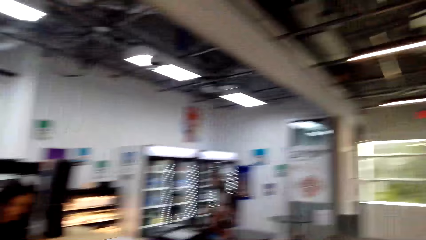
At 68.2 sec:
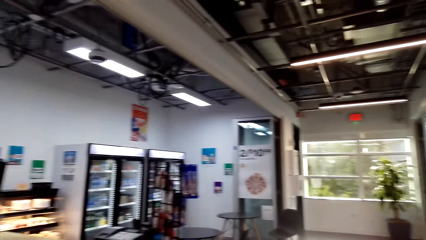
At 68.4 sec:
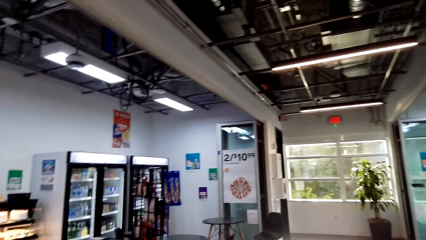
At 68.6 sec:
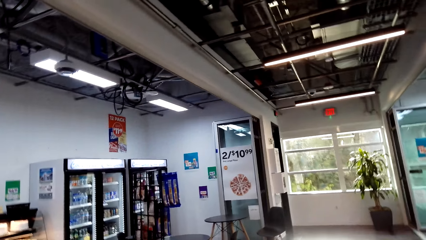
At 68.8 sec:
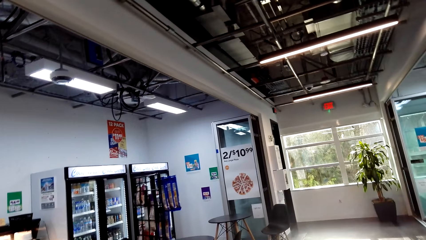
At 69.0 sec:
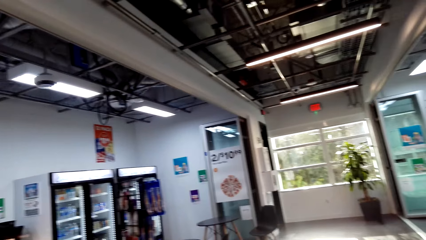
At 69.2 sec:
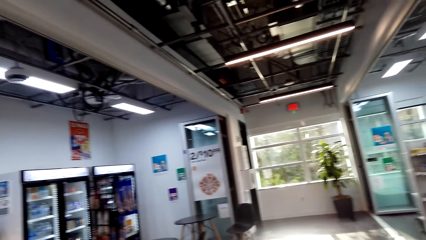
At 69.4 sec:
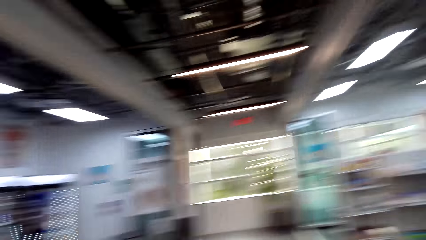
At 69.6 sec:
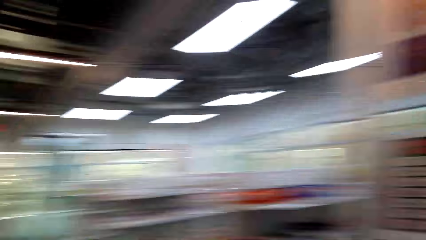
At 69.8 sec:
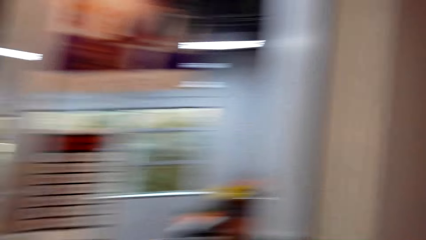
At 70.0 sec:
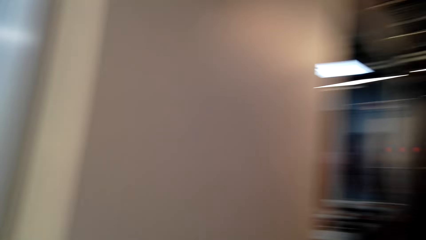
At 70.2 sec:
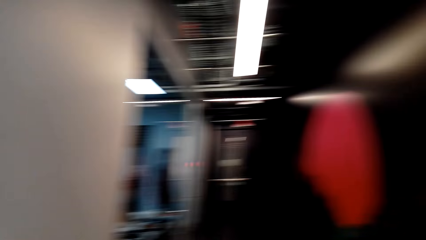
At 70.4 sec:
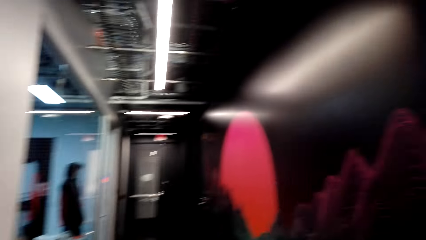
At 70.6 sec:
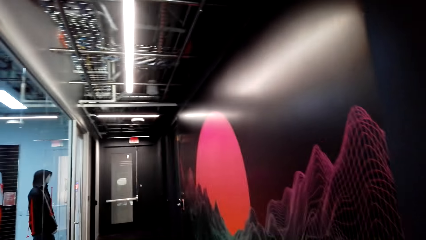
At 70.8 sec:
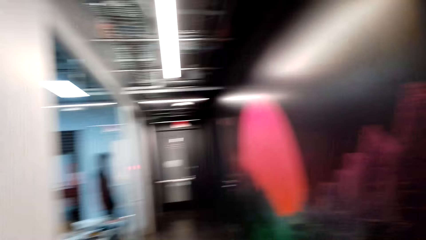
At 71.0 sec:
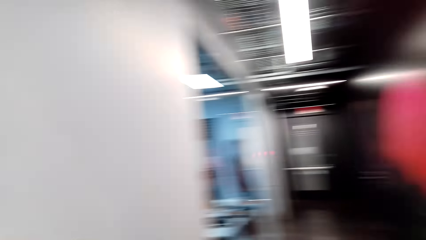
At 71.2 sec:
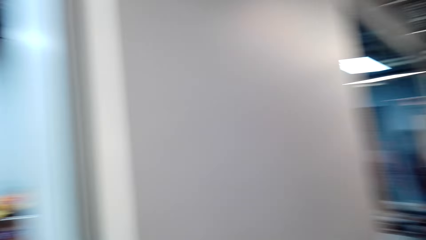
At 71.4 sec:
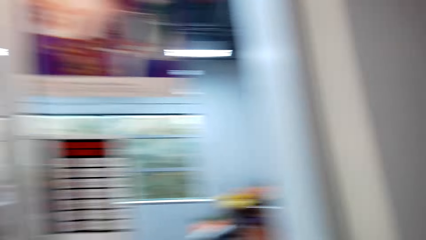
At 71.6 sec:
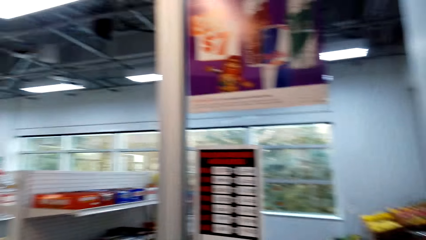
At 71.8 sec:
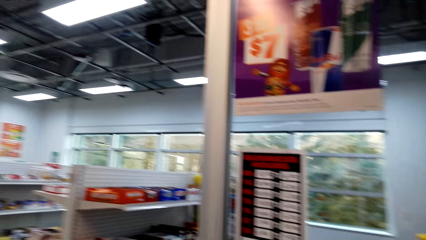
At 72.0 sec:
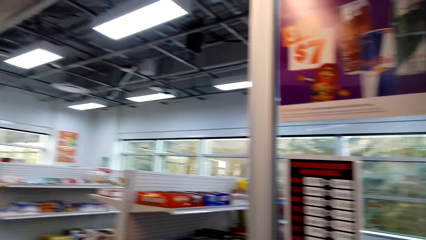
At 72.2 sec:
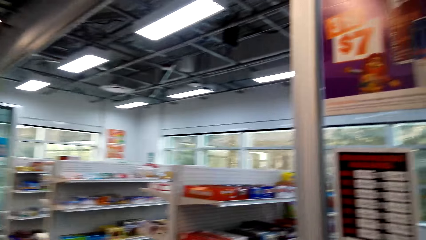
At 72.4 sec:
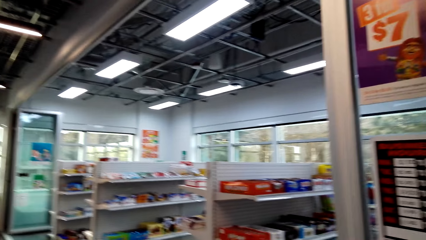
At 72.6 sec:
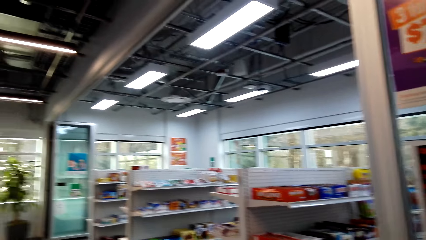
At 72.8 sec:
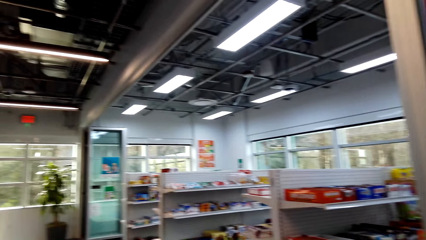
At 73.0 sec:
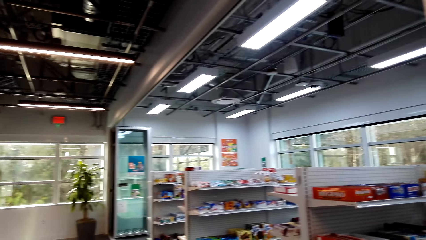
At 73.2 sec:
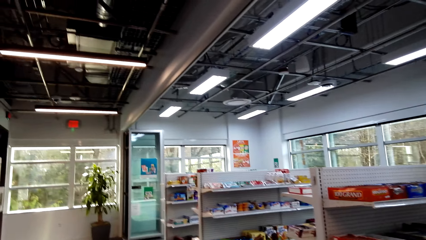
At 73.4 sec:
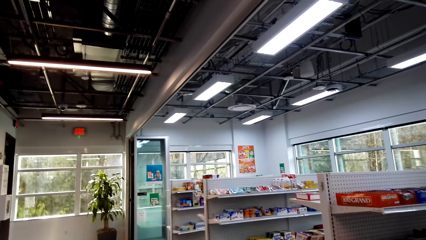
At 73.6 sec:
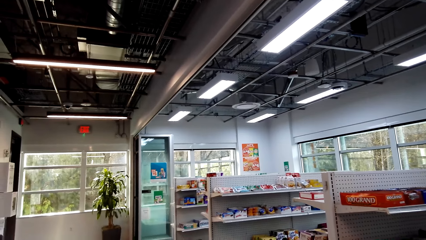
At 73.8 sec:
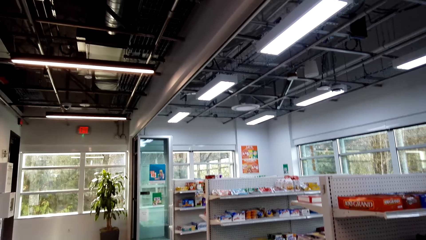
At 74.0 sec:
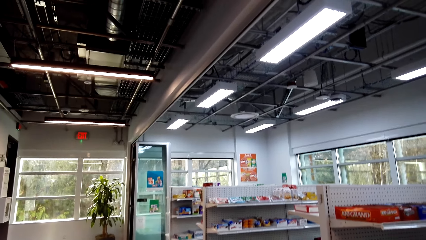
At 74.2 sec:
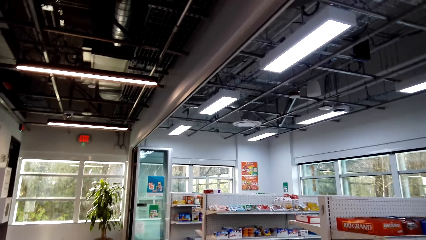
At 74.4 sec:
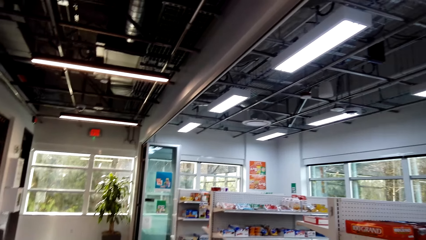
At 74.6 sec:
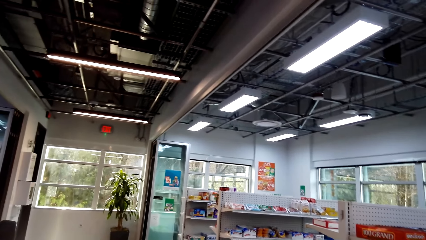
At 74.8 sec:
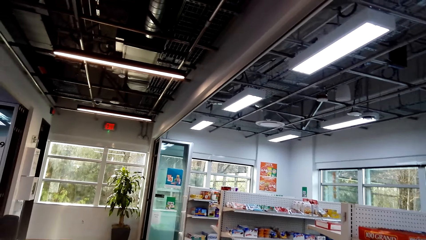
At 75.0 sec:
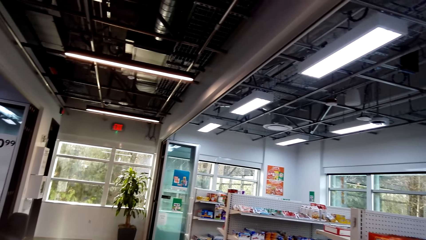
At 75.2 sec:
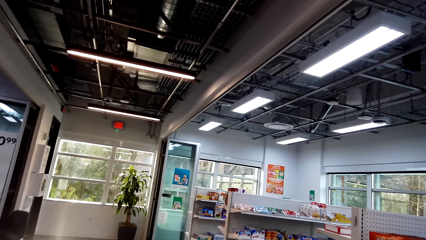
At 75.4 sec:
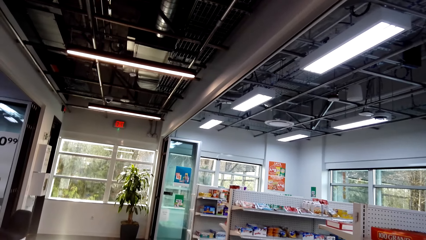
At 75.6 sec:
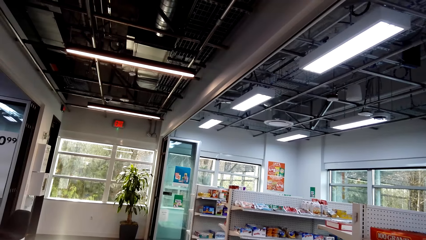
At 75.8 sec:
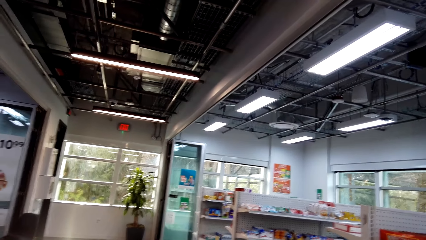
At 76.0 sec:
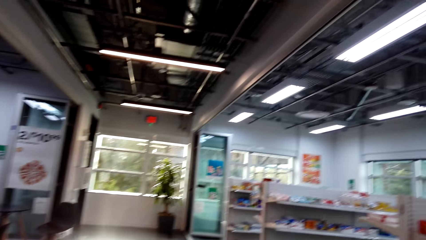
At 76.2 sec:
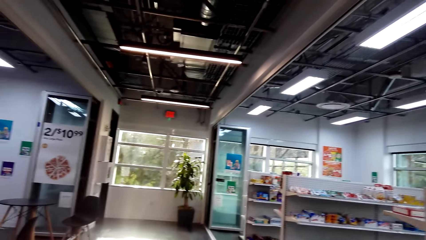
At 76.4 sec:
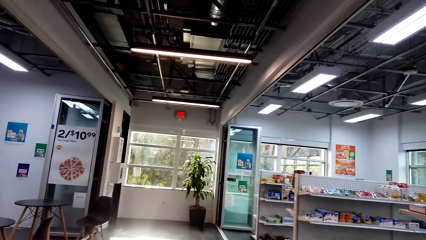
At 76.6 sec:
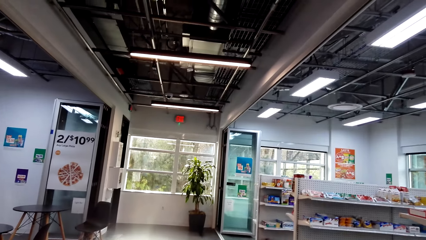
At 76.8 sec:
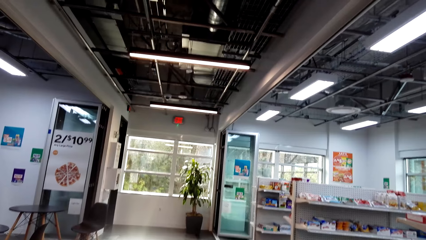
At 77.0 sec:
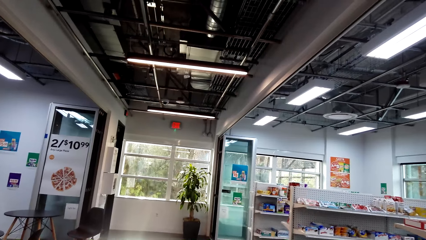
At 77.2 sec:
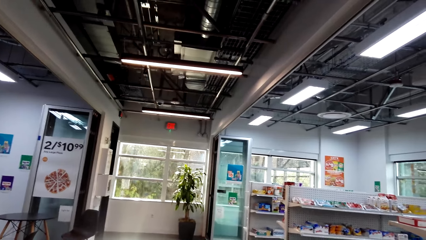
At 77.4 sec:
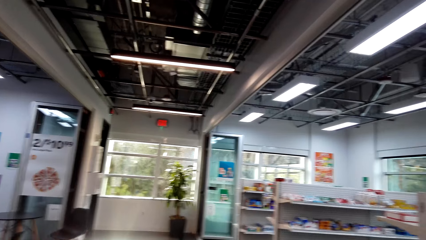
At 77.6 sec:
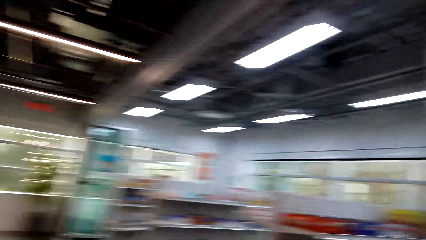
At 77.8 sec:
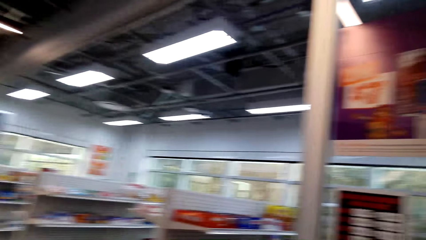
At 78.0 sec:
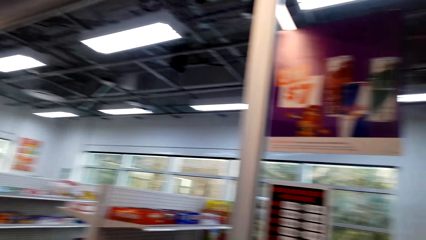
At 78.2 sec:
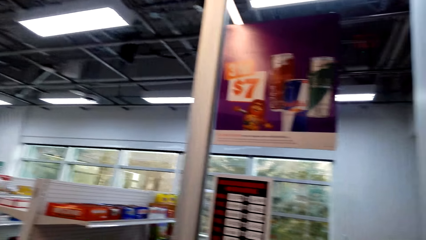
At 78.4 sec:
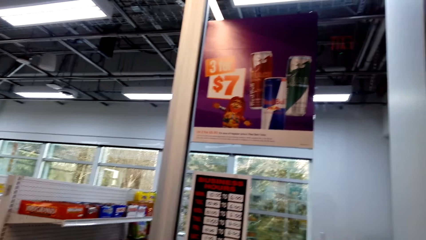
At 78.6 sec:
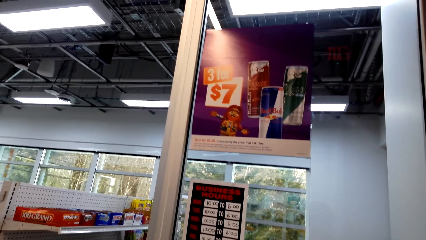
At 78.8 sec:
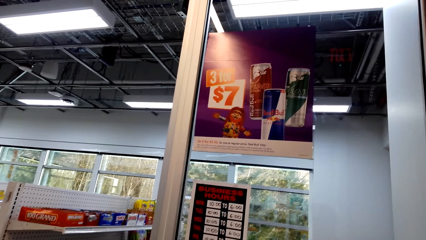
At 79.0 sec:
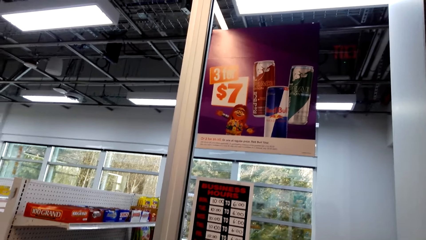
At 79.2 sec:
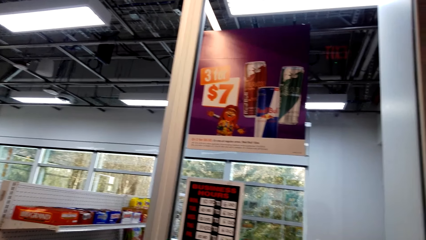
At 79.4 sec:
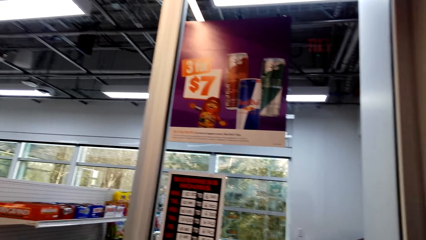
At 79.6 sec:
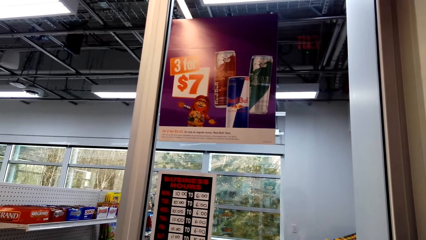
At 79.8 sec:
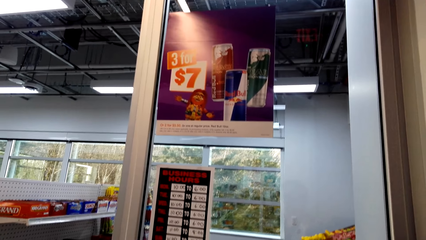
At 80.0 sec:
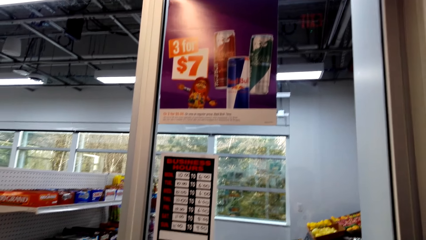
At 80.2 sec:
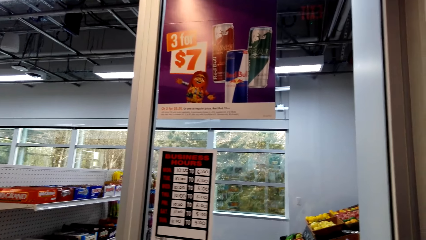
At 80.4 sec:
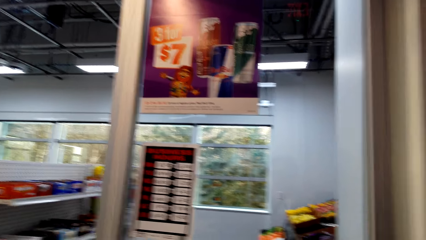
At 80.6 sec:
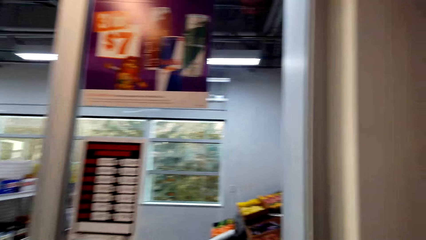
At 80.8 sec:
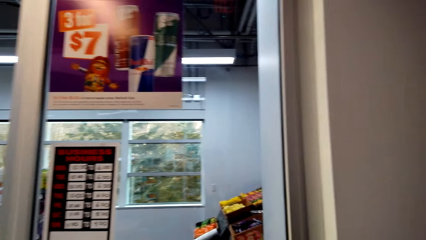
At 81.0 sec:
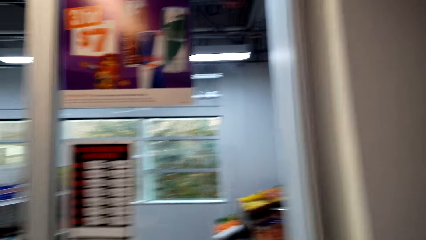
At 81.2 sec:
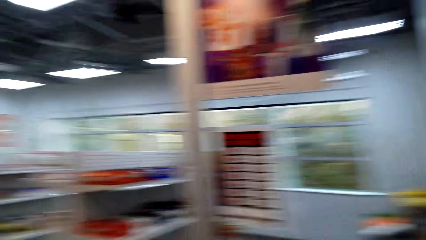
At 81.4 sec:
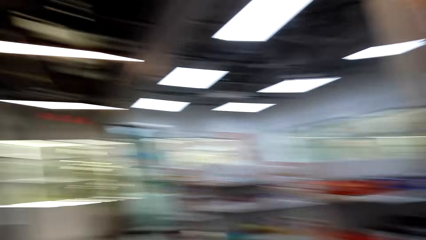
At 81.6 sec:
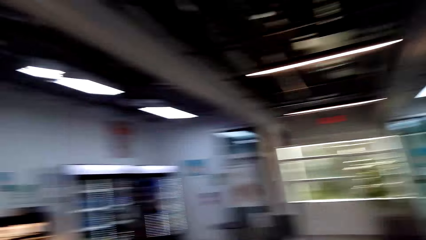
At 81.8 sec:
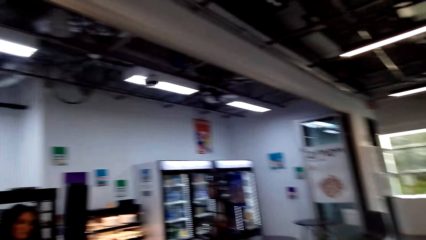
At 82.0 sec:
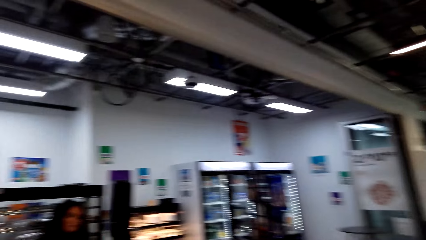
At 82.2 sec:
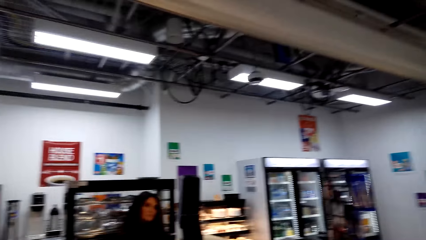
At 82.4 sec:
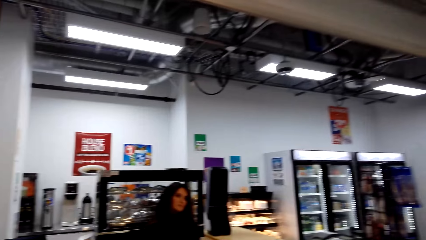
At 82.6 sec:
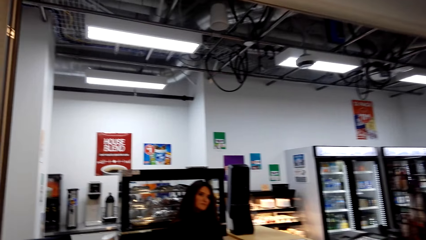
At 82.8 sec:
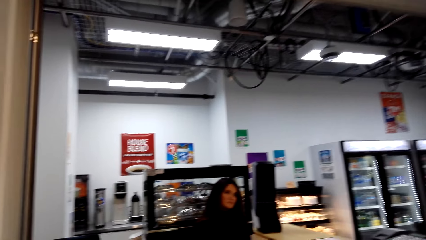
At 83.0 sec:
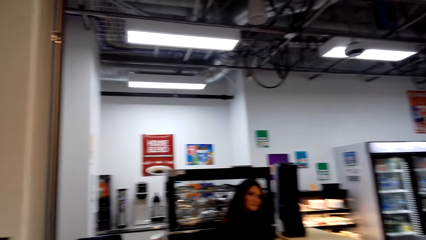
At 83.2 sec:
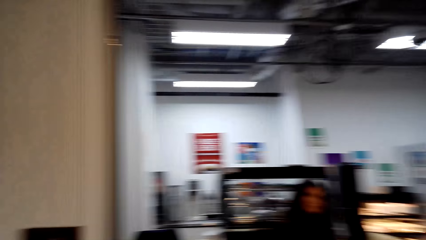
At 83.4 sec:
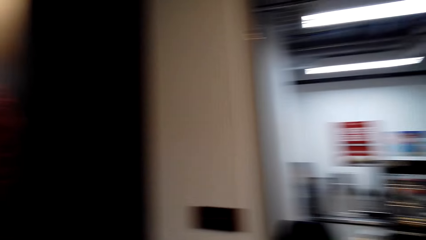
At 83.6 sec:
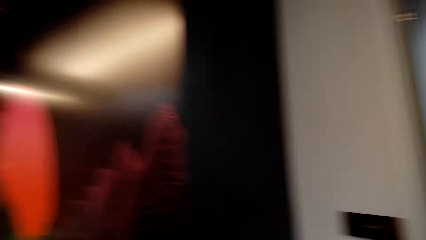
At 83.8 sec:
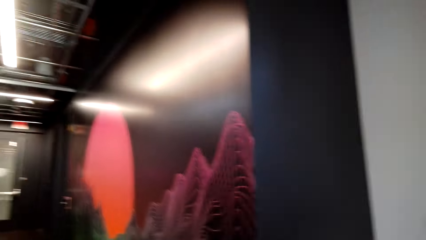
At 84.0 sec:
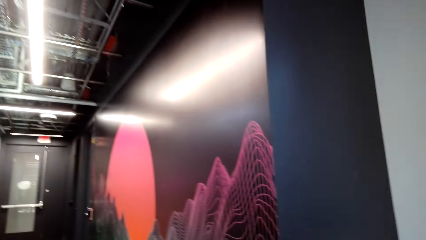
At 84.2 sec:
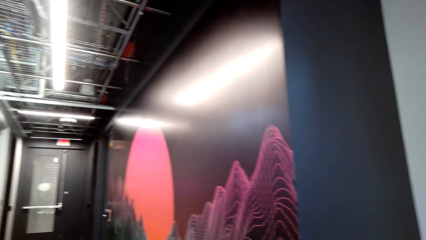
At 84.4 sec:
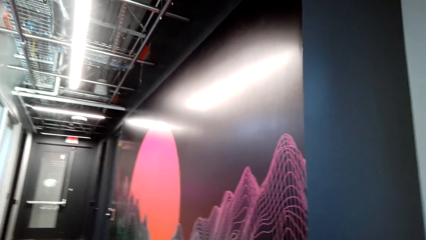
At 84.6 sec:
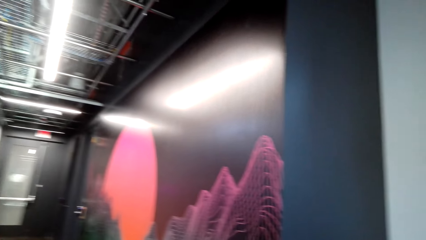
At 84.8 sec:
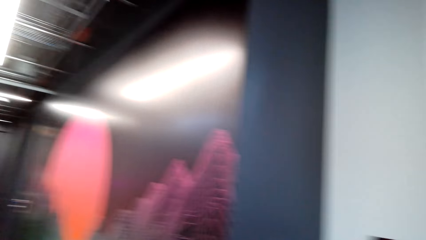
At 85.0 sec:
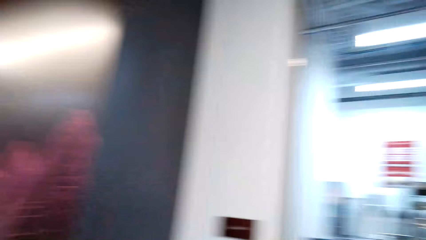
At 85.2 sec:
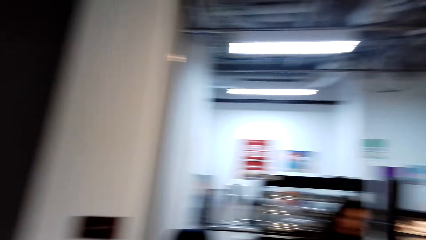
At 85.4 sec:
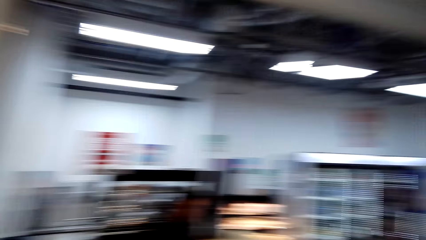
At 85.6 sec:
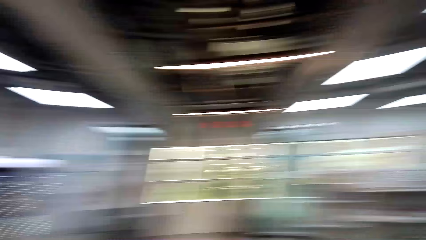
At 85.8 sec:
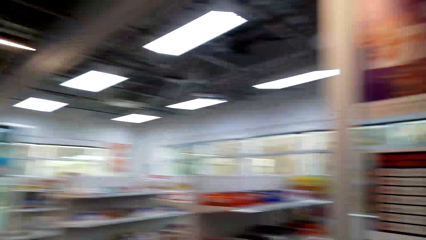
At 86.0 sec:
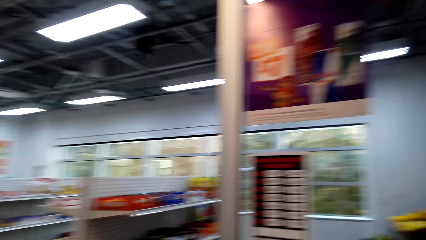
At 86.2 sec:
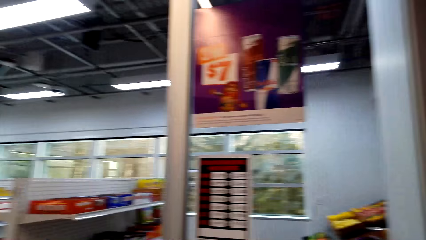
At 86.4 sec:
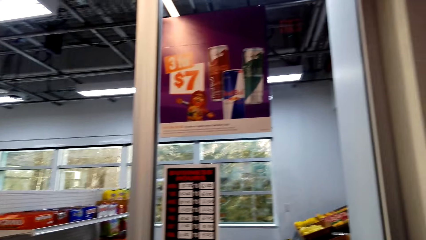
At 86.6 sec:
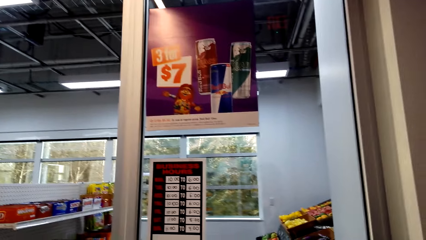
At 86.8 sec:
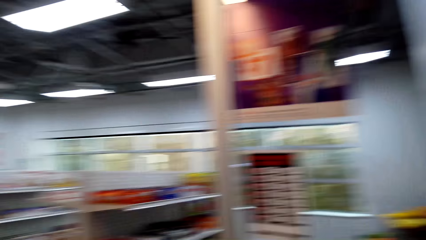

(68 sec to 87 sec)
The camera wearer turns around. They look around the room. They look around. They walk around the room. They look around. They turn around.
